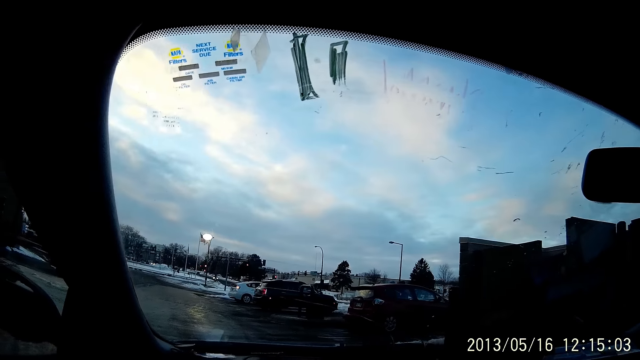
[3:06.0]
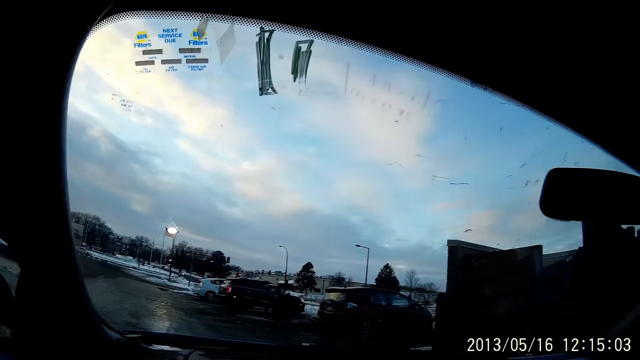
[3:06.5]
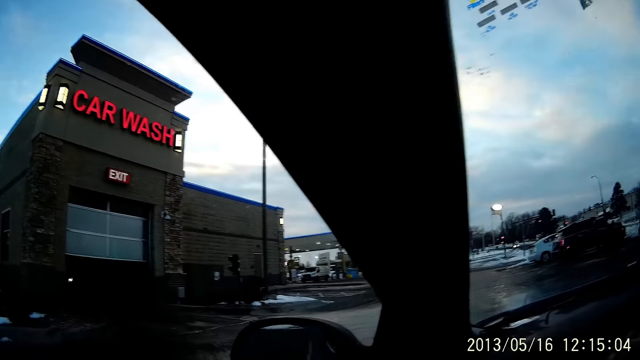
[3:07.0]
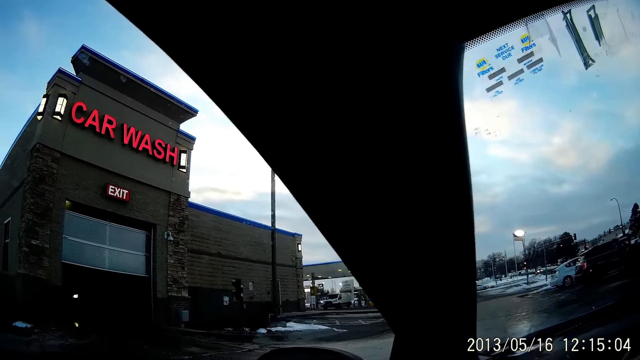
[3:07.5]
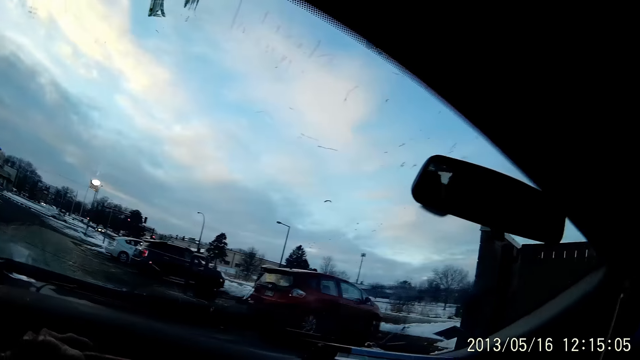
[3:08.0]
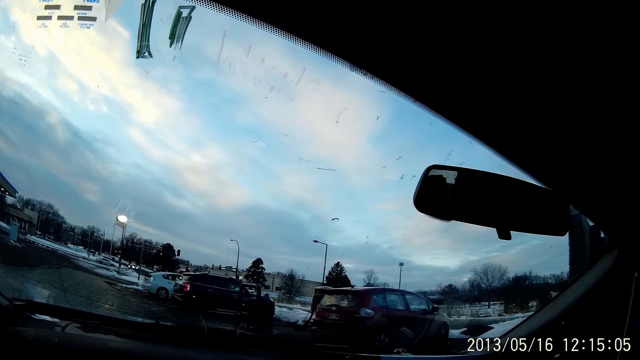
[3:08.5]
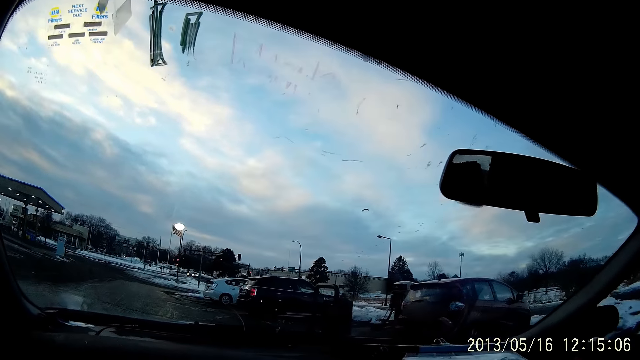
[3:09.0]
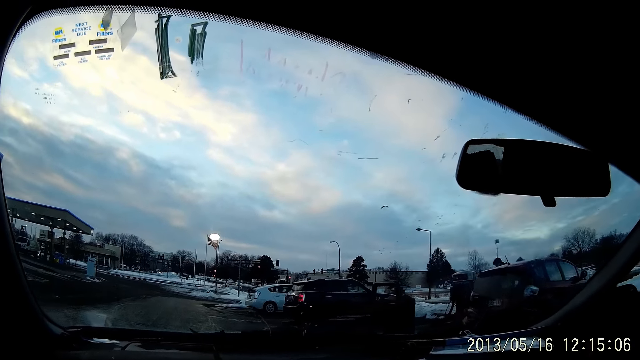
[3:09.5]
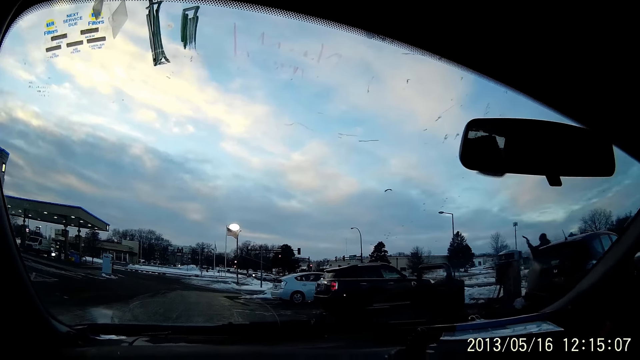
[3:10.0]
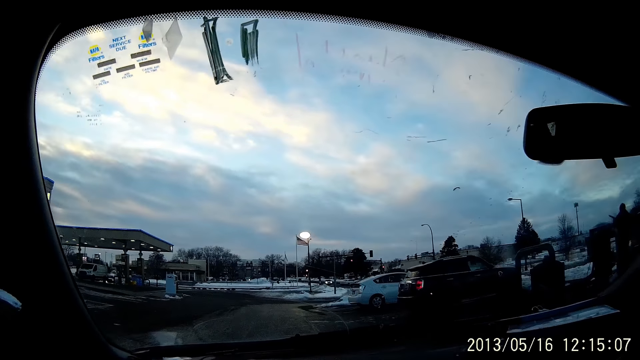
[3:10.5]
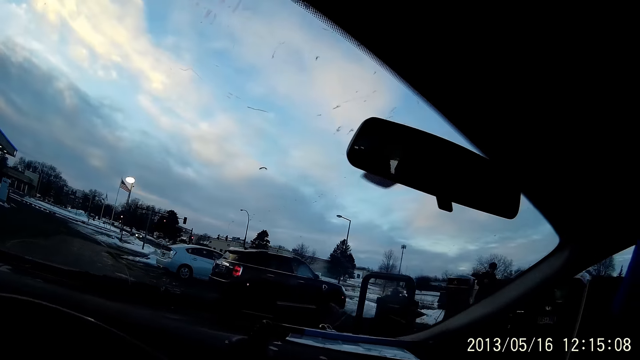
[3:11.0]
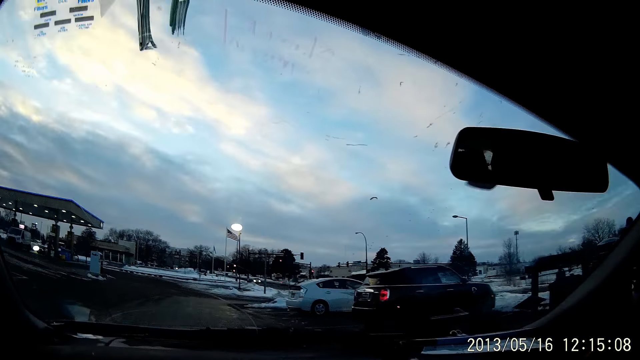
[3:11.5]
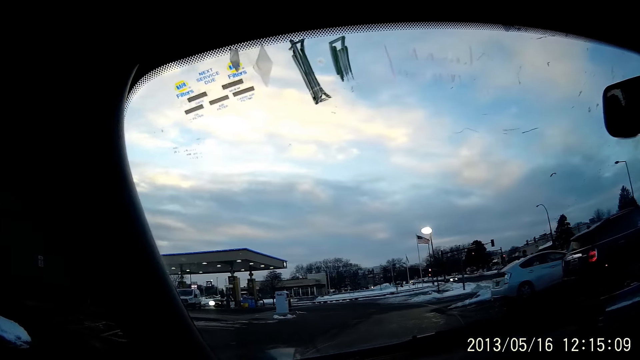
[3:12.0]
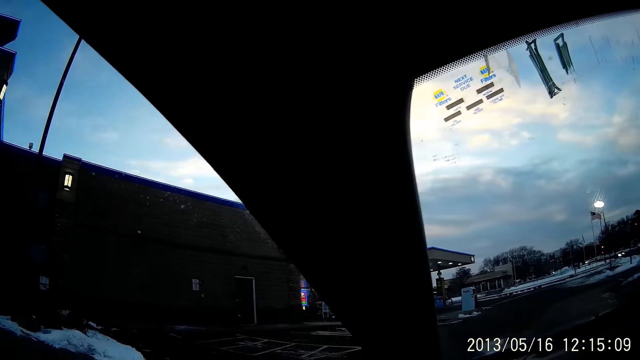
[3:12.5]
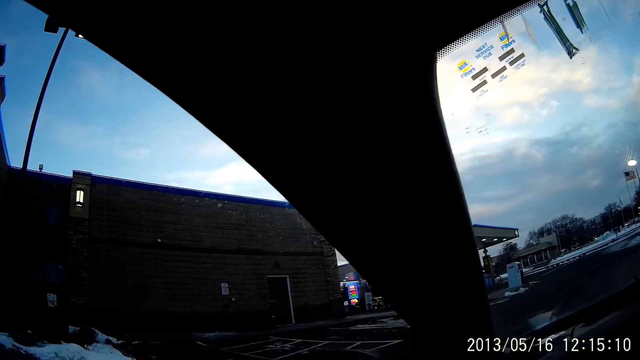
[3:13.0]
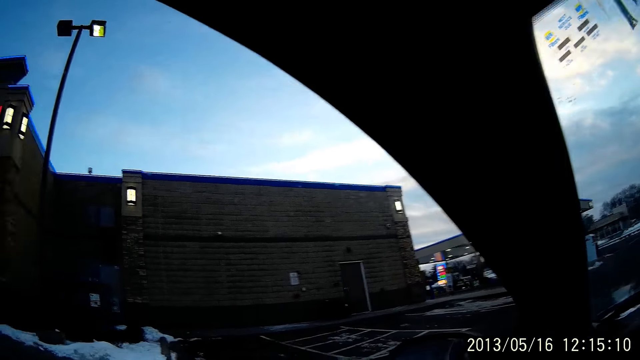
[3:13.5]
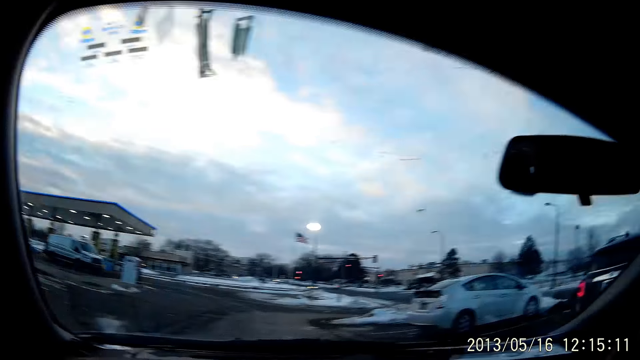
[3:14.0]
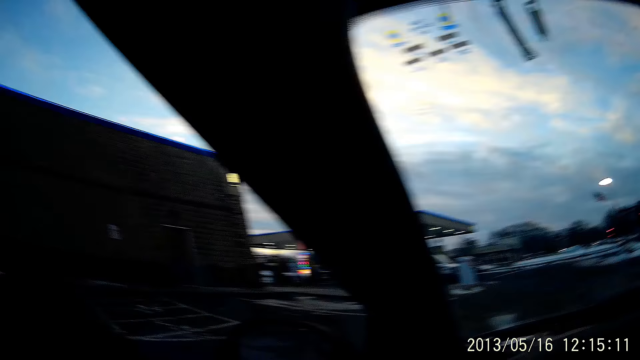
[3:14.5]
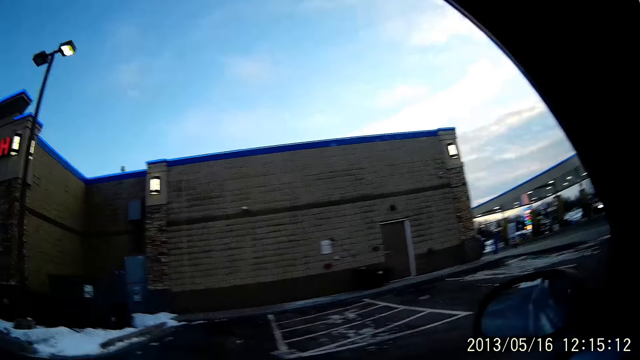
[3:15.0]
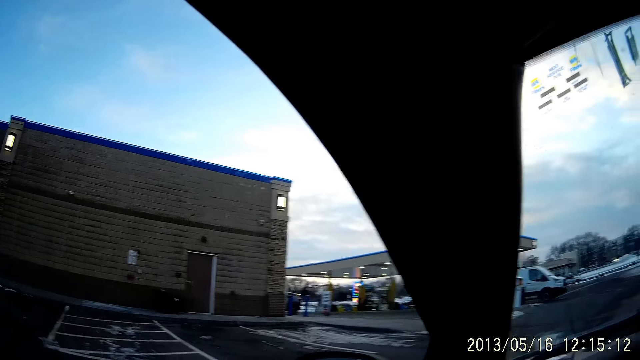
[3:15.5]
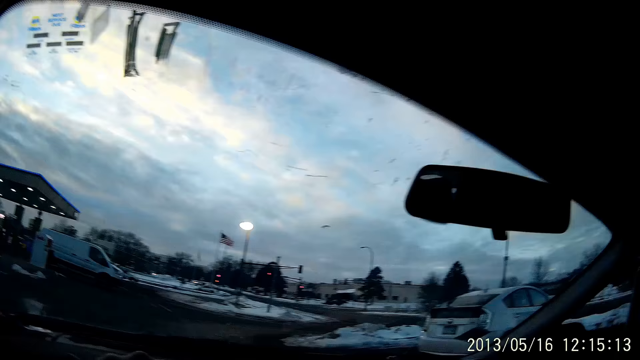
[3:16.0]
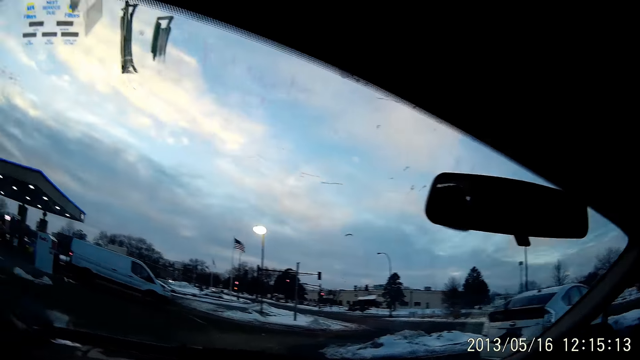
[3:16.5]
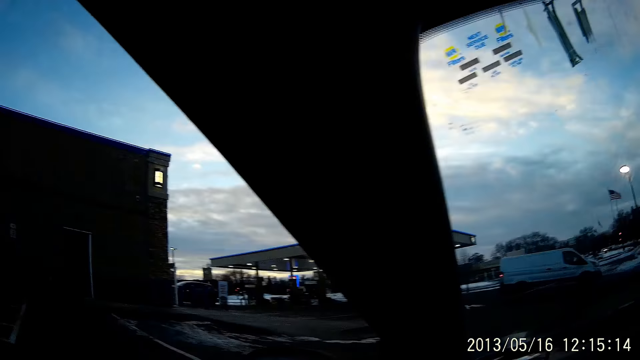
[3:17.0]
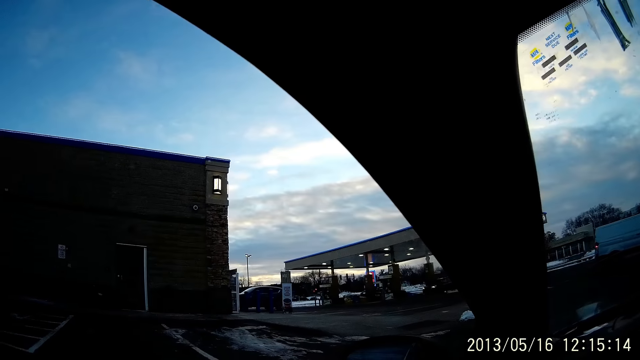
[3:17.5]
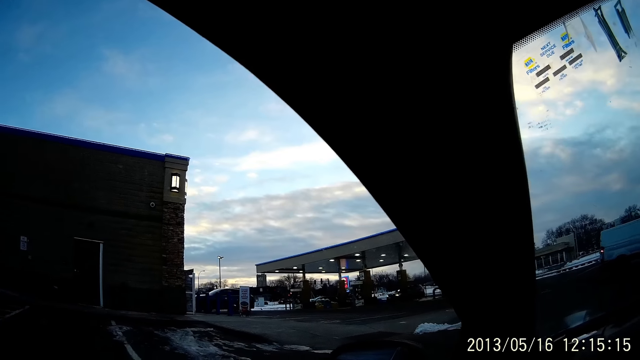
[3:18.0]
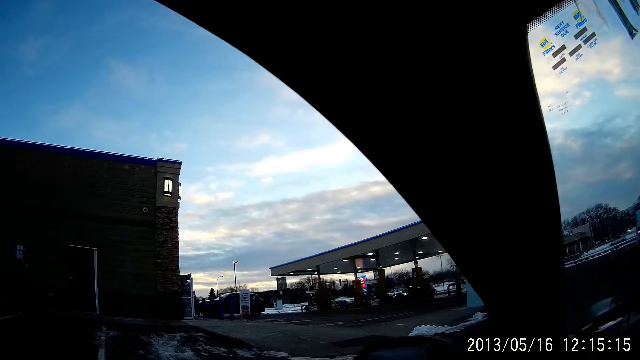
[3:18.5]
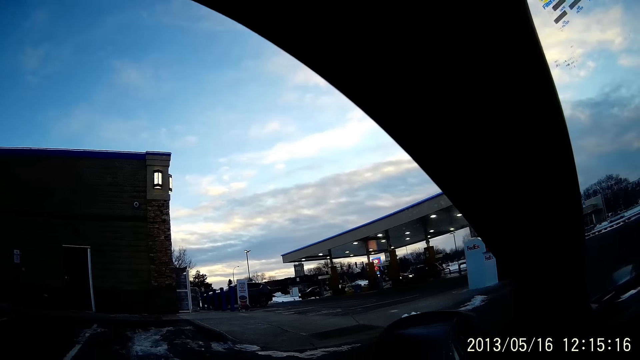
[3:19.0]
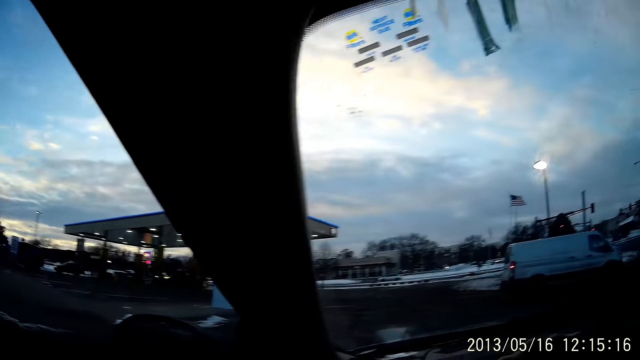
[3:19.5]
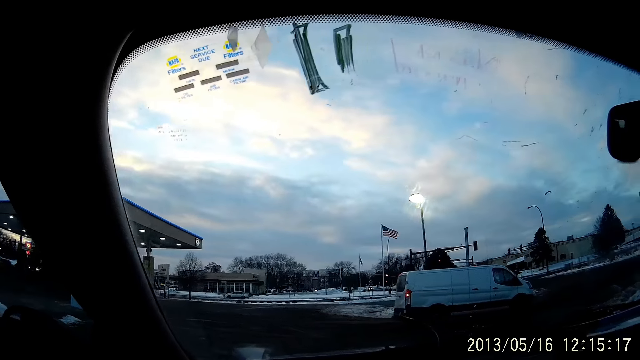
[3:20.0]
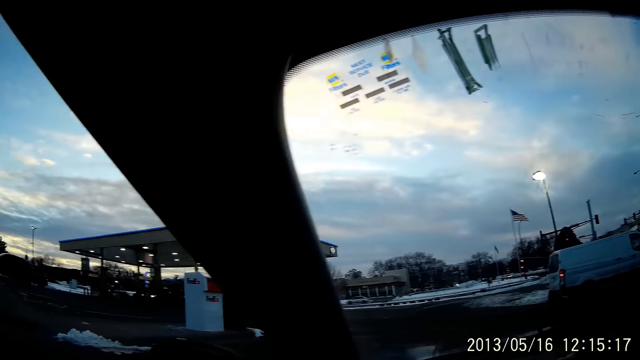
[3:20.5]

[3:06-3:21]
The camera wearer drives a car. A white bus drives past the camera wearer.

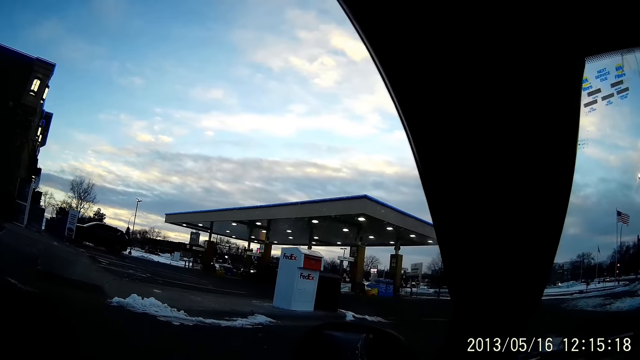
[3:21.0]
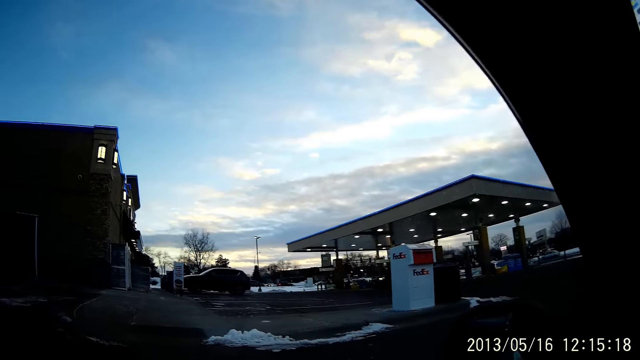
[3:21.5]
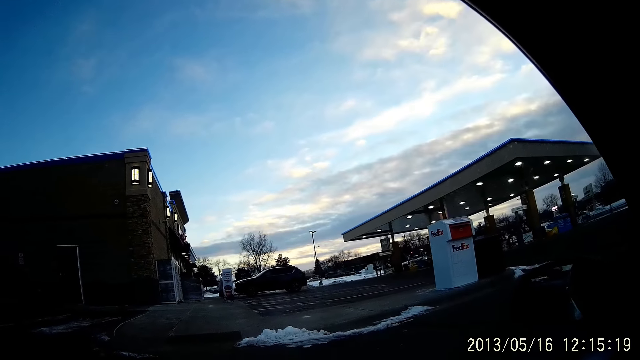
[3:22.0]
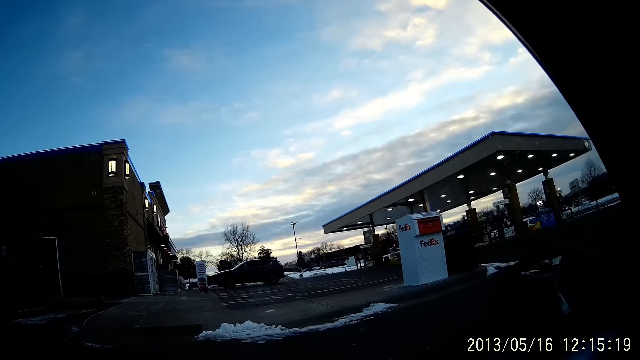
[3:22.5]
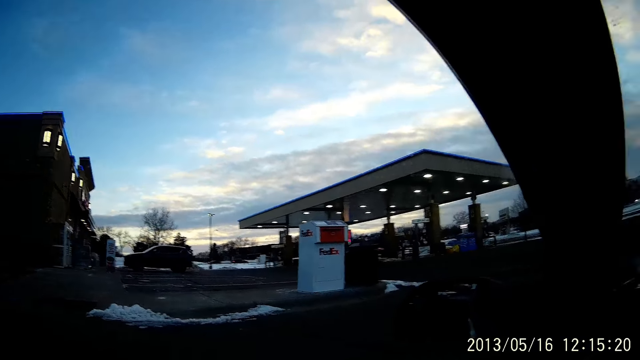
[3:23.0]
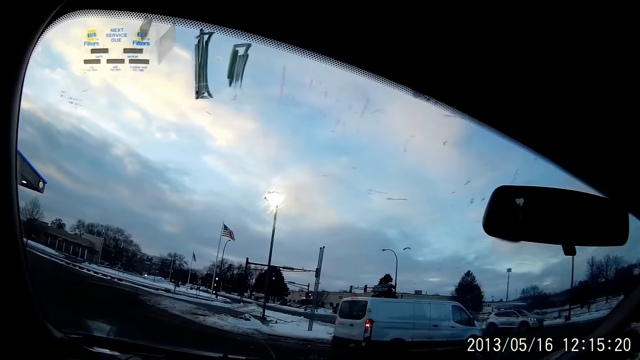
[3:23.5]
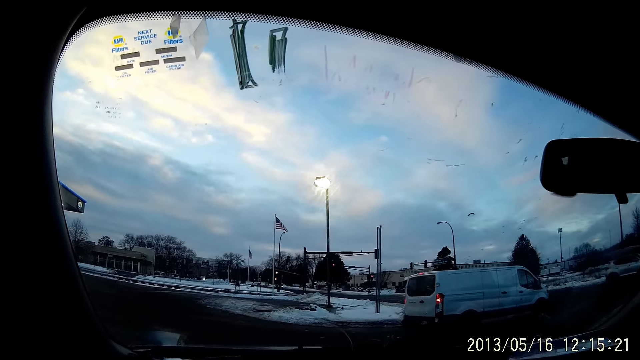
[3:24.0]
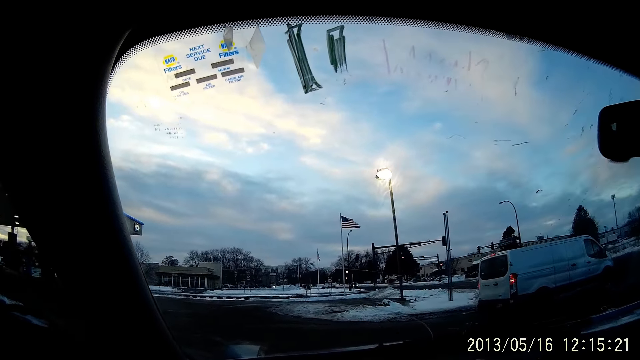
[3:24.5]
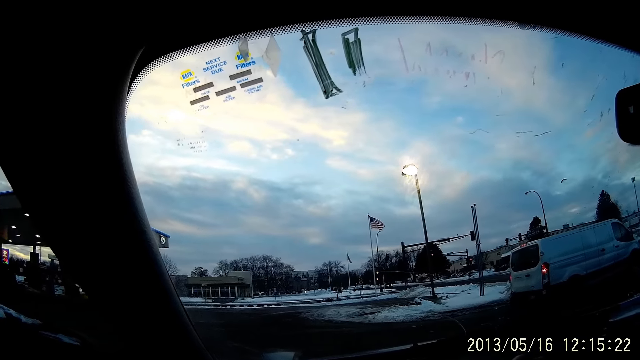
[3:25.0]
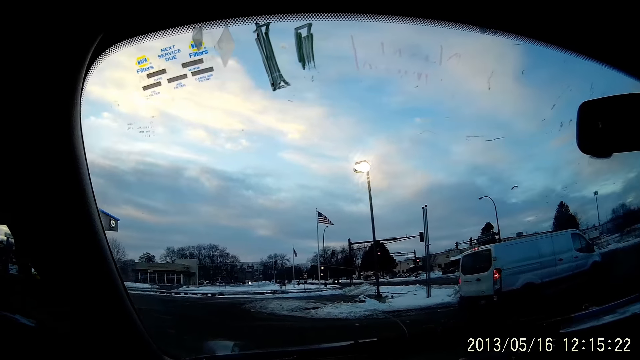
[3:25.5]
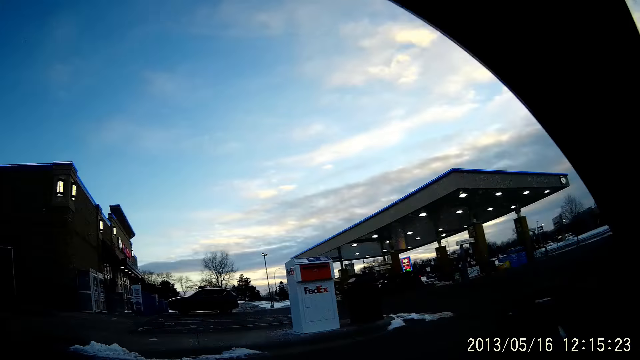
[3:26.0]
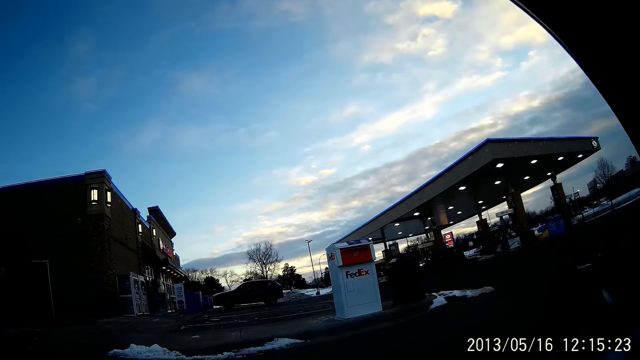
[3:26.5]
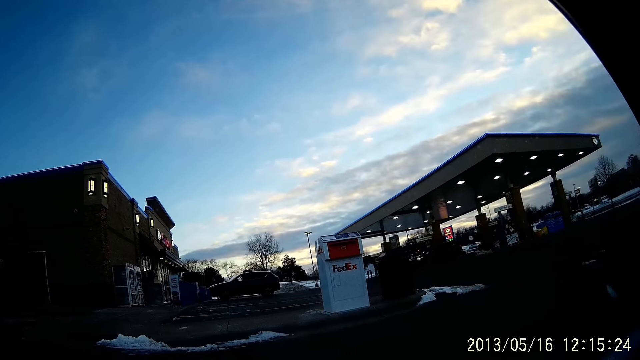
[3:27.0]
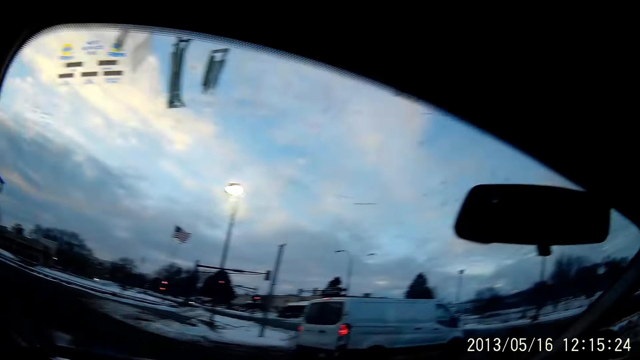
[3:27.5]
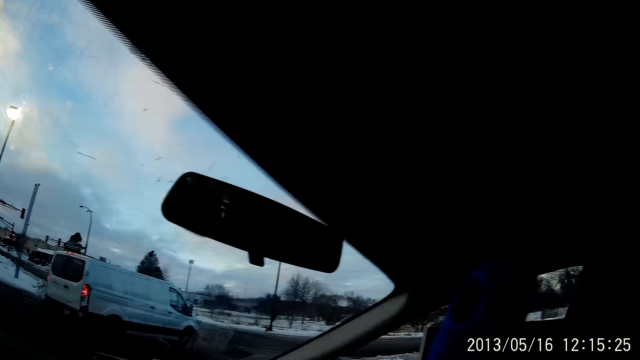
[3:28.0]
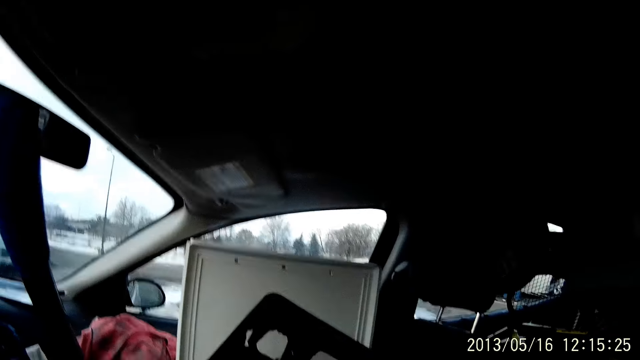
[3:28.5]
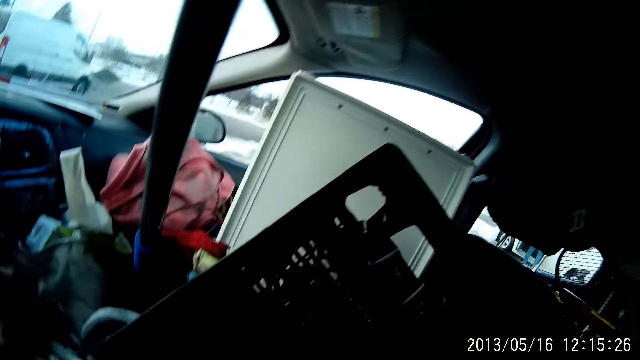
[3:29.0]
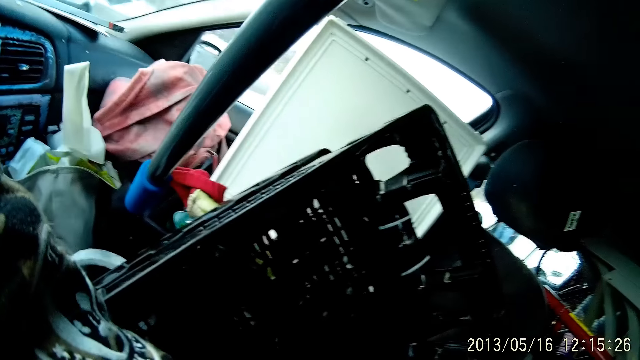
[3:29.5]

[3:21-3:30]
The camera wearer looks around.
